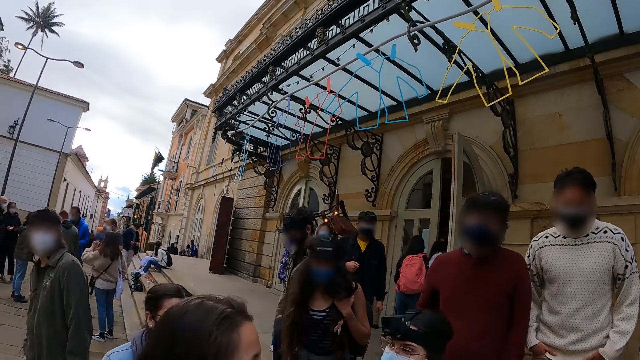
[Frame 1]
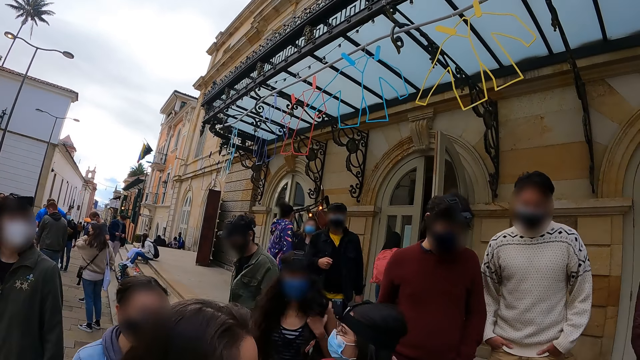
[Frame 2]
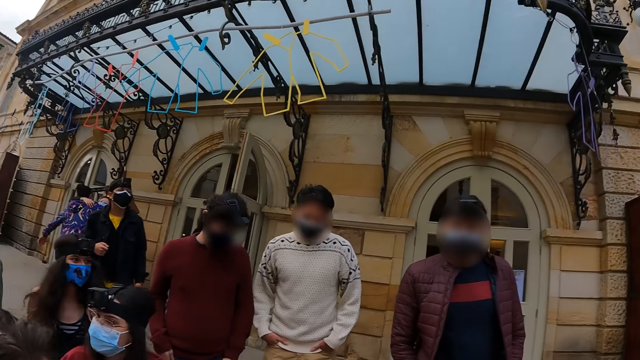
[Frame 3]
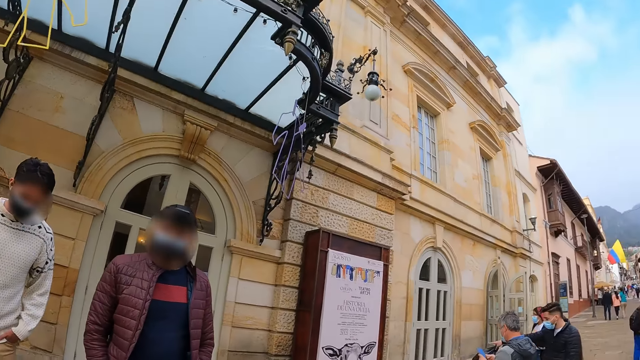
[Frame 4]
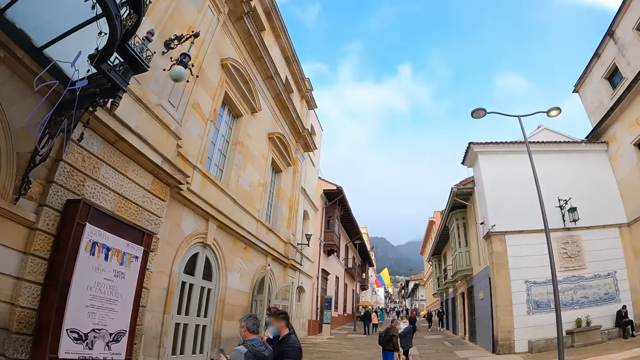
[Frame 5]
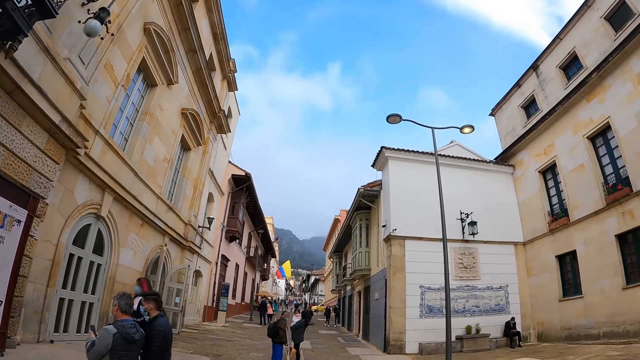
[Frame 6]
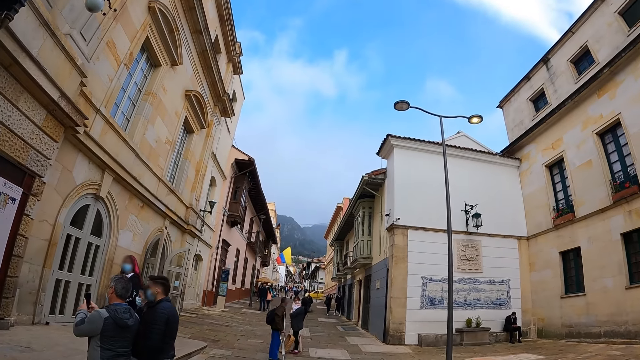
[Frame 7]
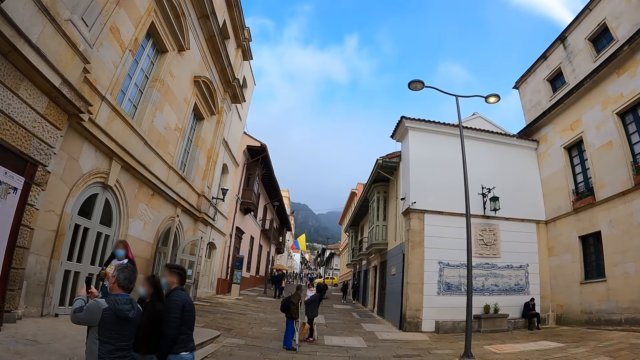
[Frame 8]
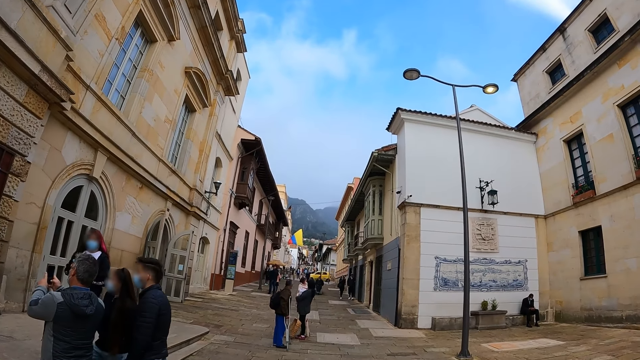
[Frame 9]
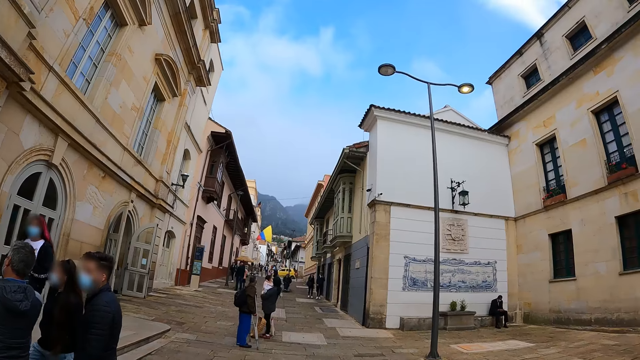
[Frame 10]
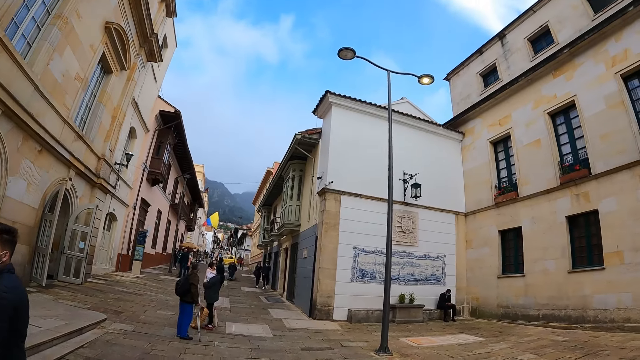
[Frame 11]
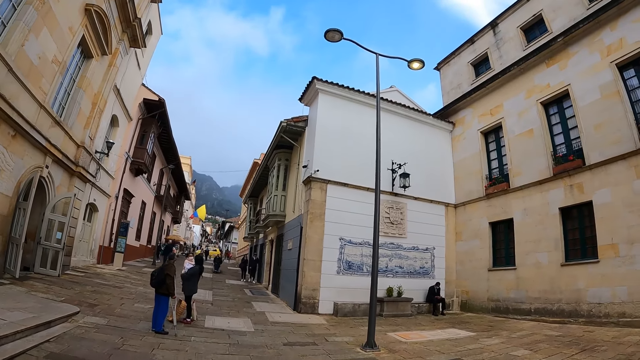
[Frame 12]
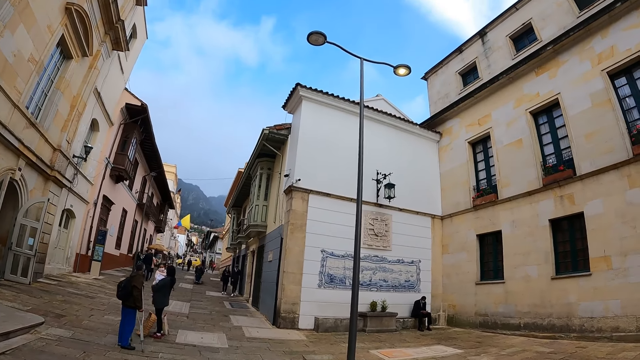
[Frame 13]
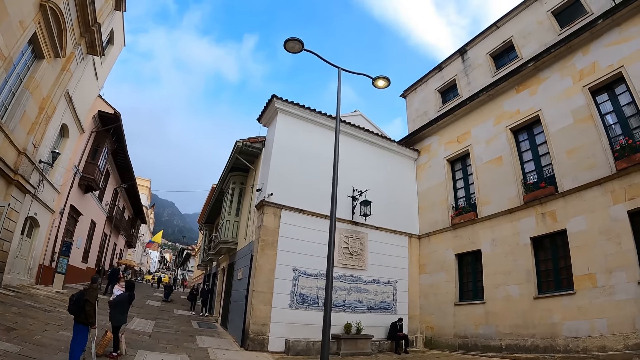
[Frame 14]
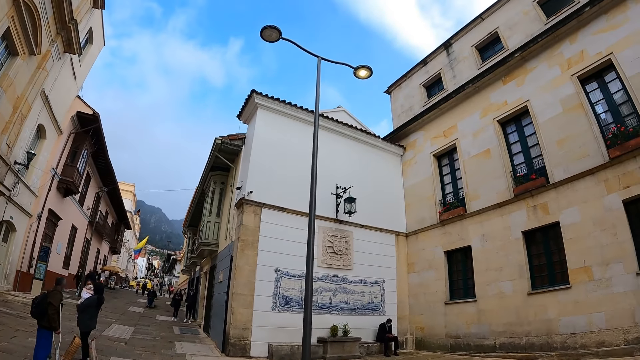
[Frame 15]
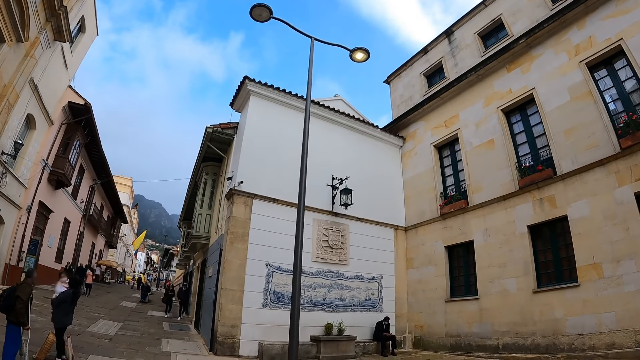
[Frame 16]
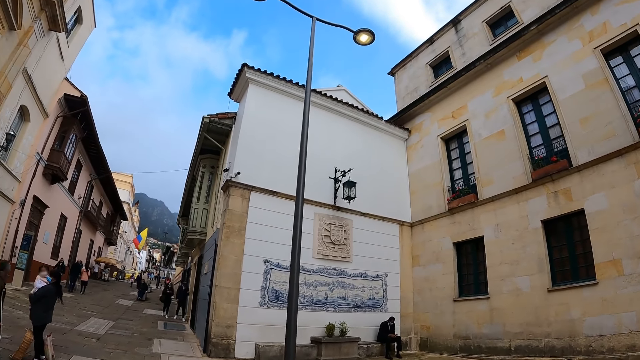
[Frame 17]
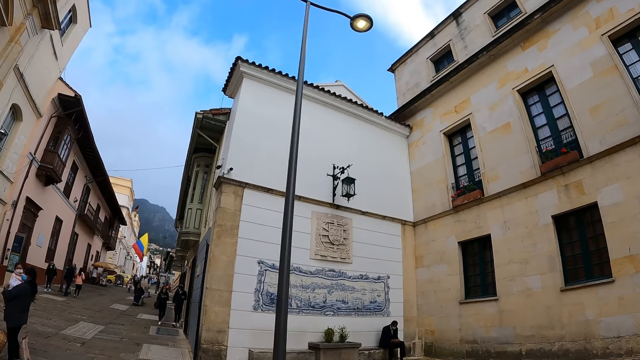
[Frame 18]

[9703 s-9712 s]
The camera wearer walks along the street.

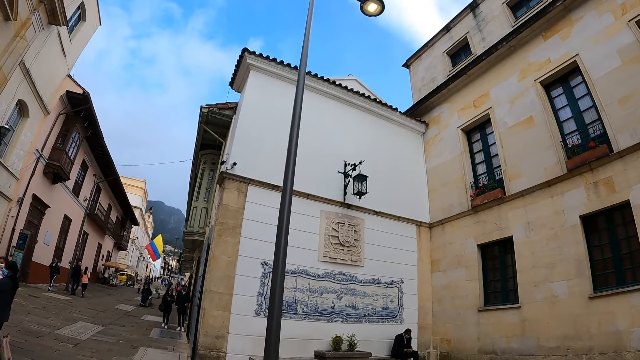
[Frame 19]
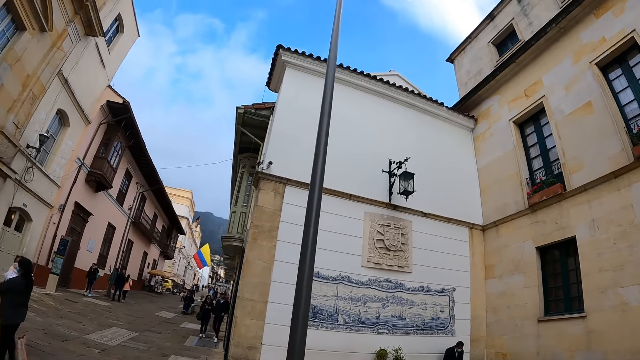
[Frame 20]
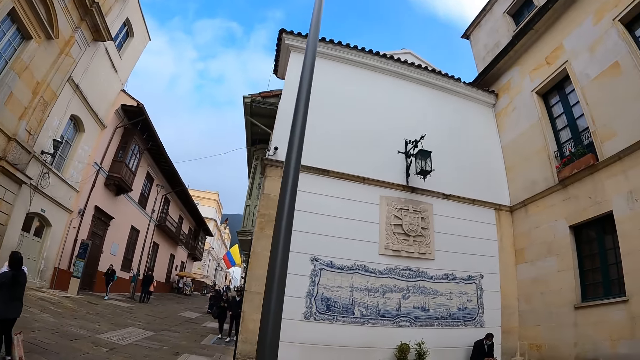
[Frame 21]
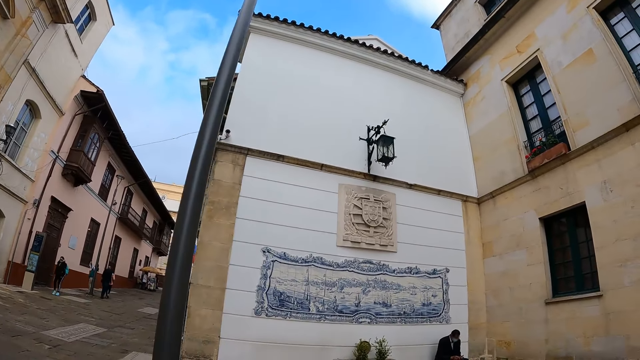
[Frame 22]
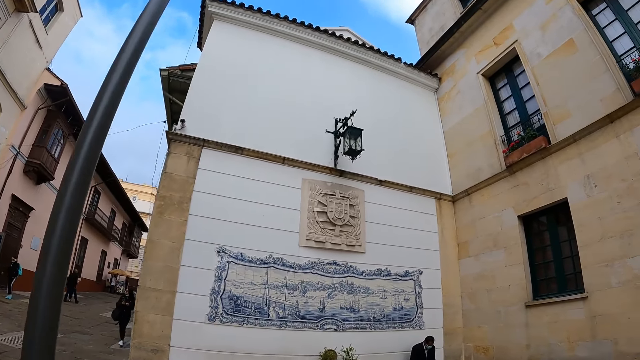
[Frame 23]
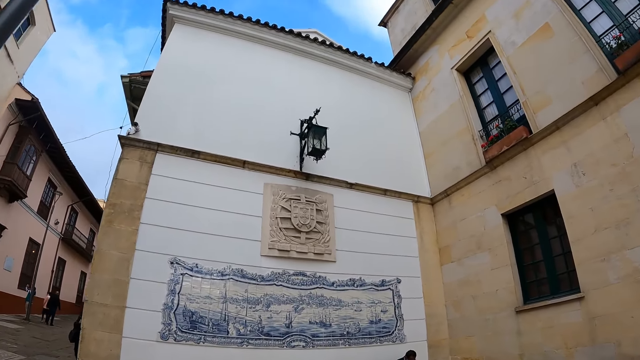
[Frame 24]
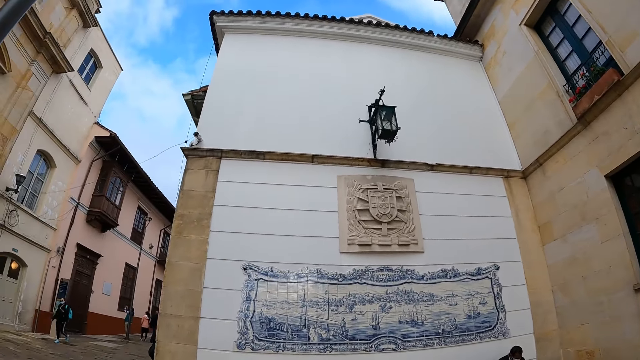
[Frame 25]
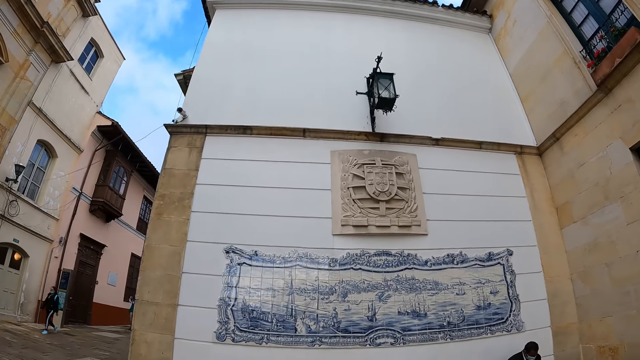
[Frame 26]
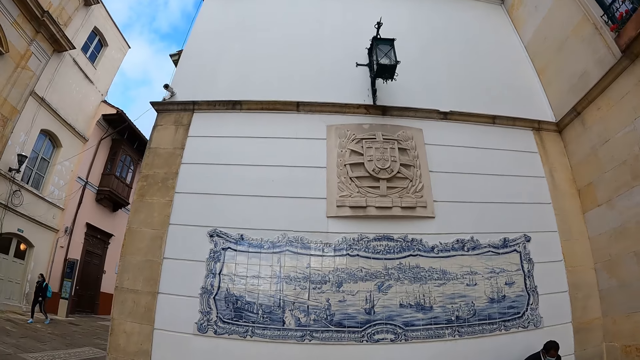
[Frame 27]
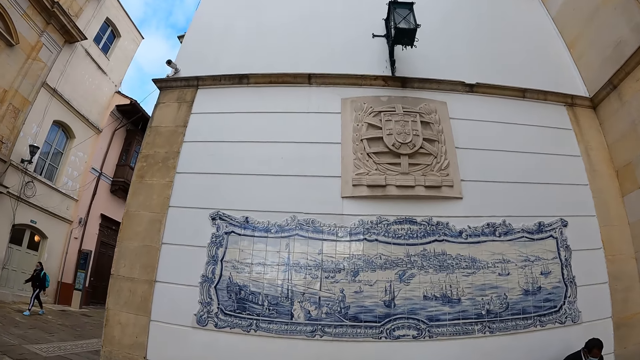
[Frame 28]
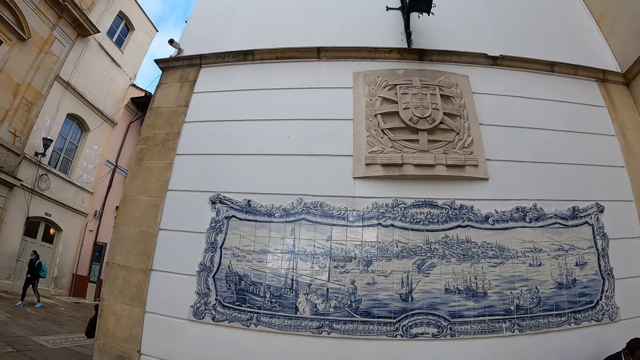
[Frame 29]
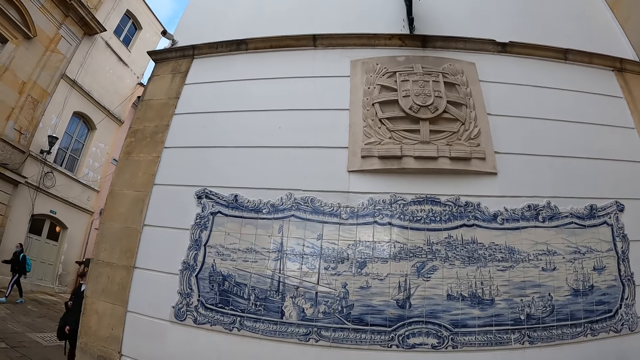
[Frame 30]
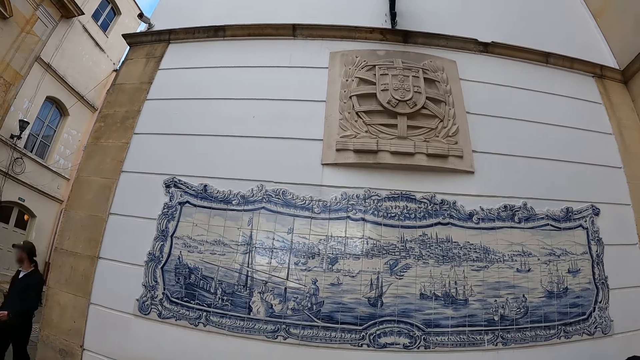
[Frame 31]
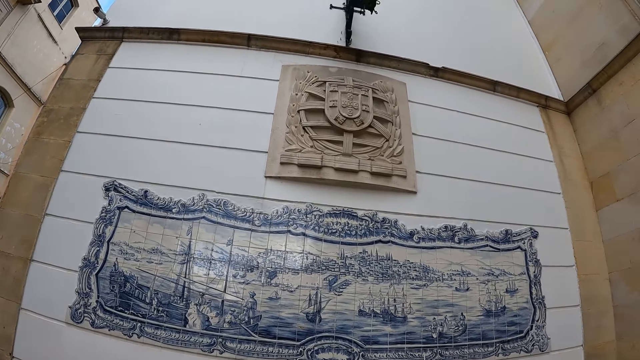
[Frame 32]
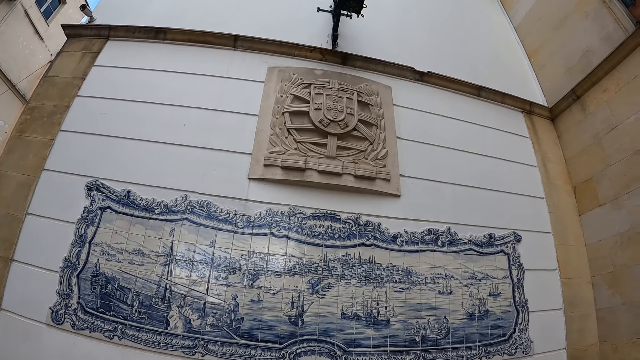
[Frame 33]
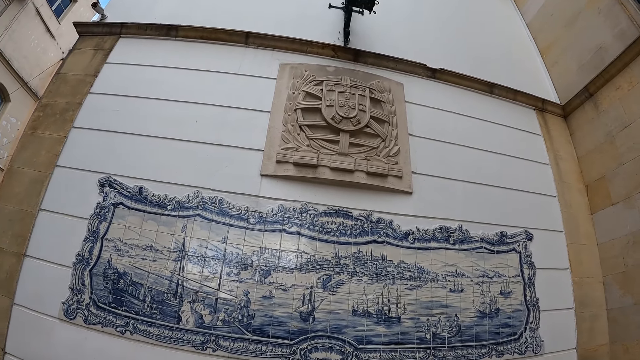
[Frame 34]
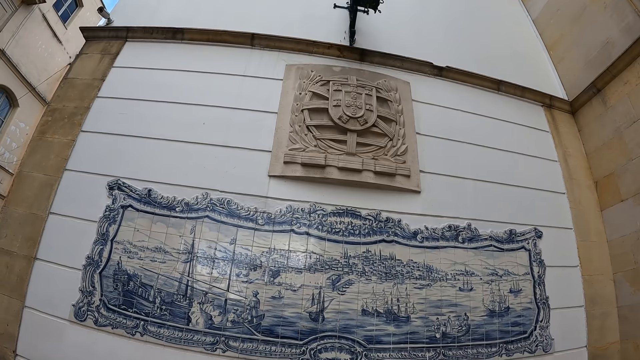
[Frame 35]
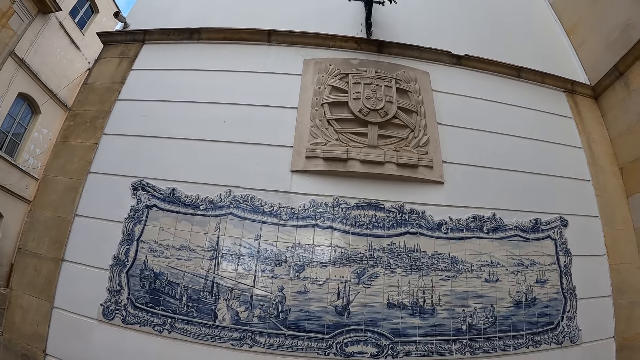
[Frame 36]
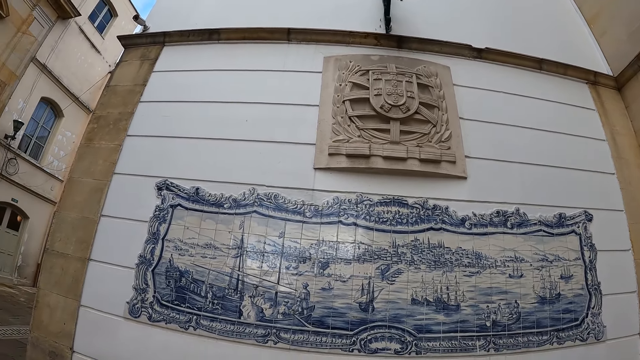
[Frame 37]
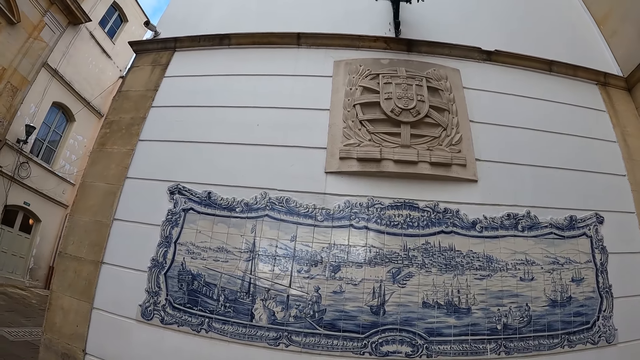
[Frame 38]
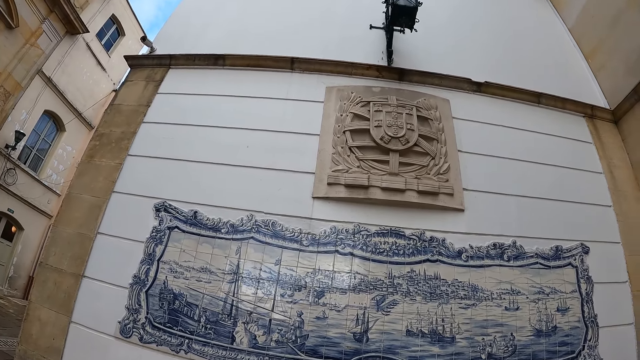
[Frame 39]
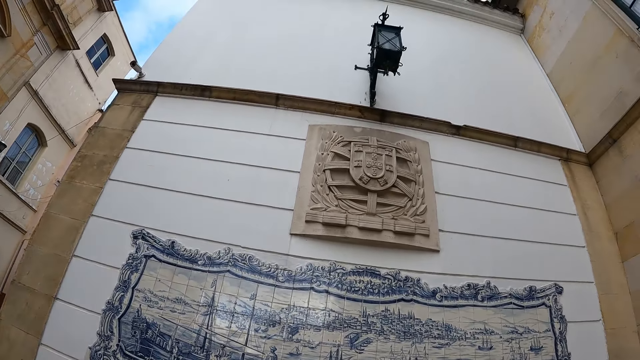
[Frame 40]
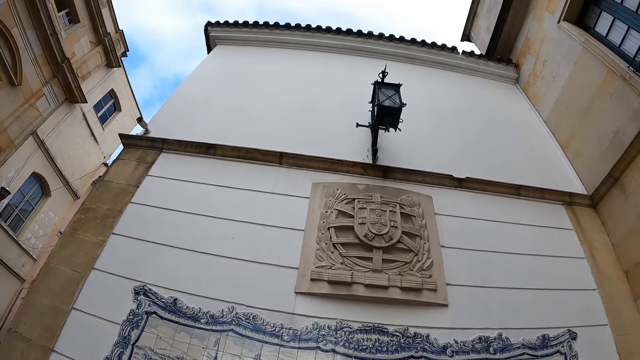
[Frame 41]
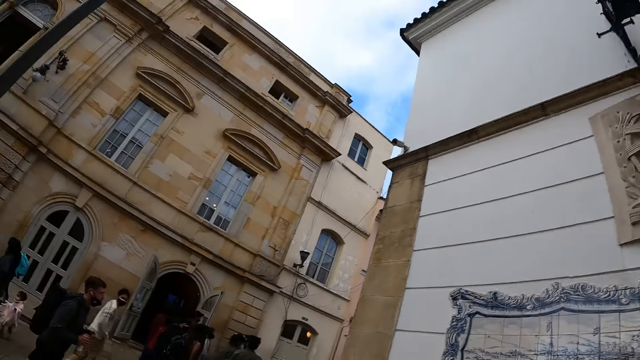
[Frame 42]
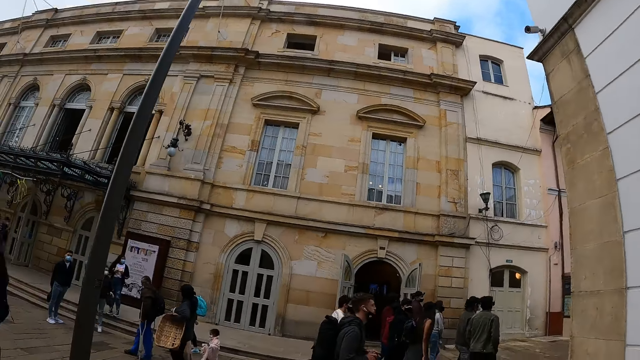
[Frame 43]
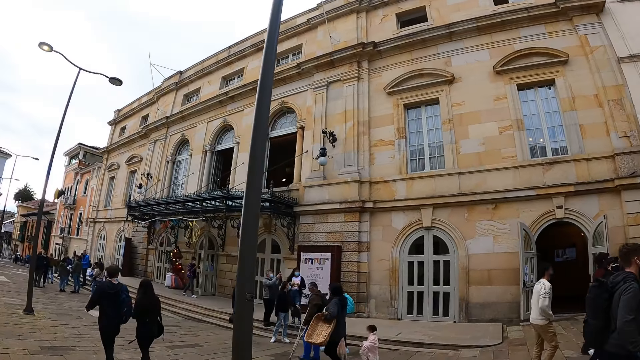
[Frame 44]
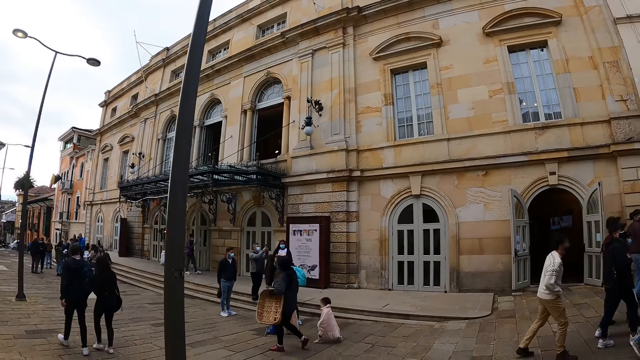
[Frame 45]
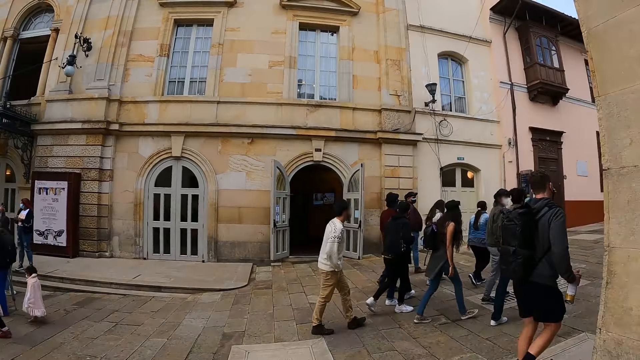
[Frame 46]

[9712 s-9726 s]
The camera wearer looks at the paint on the wall. They look at the drawing. They look around. They walk around. They turn around the street.
